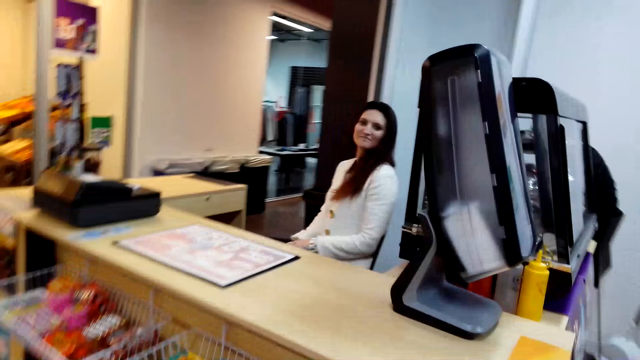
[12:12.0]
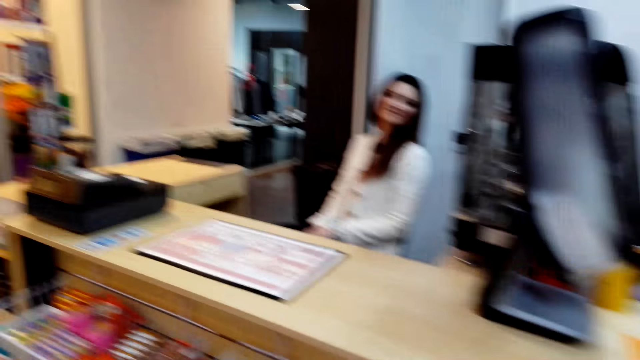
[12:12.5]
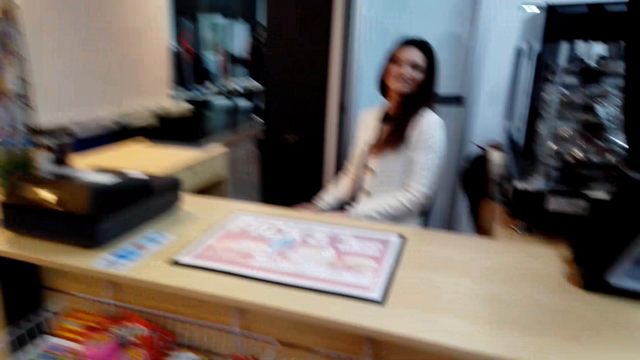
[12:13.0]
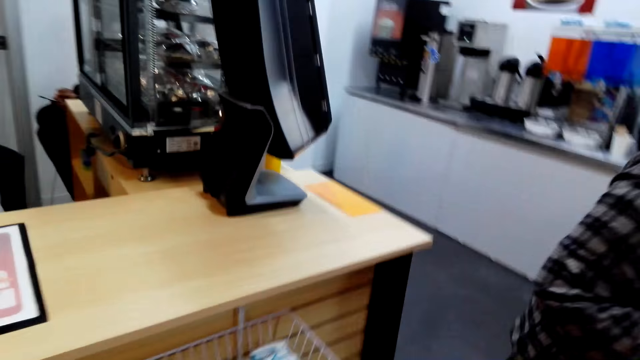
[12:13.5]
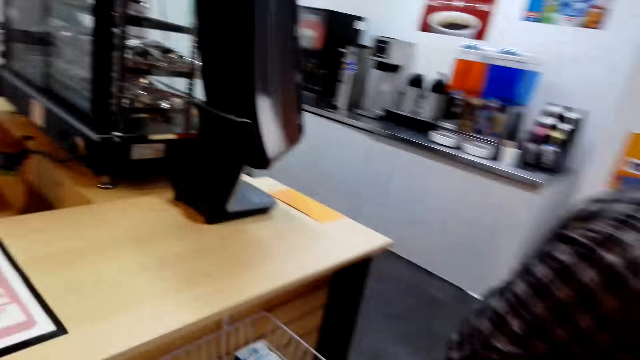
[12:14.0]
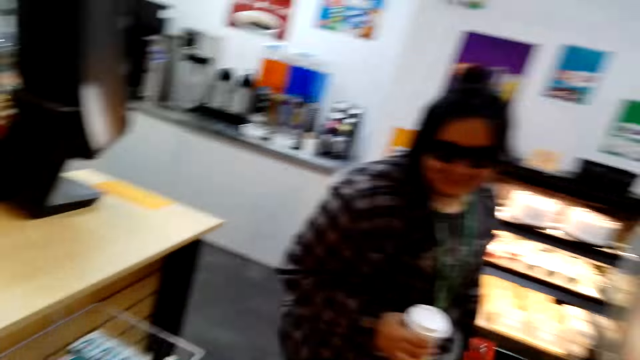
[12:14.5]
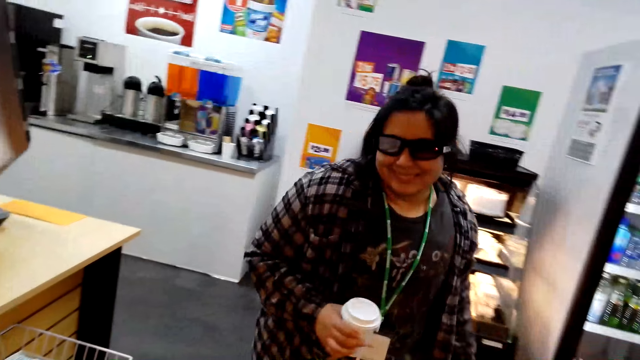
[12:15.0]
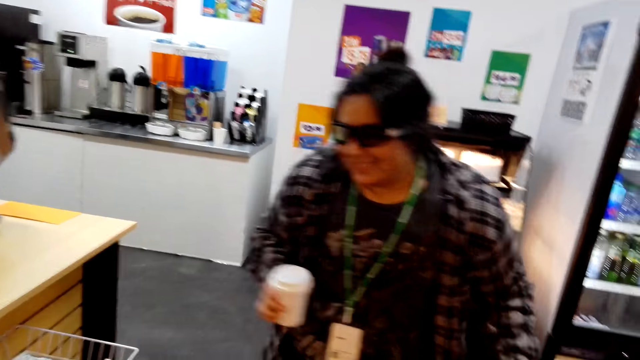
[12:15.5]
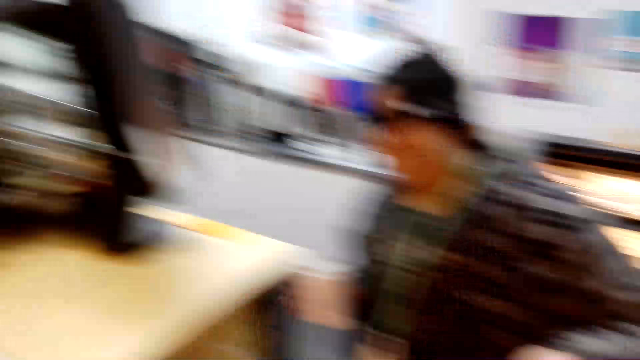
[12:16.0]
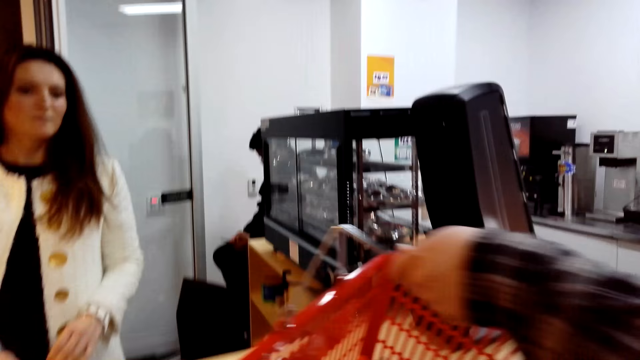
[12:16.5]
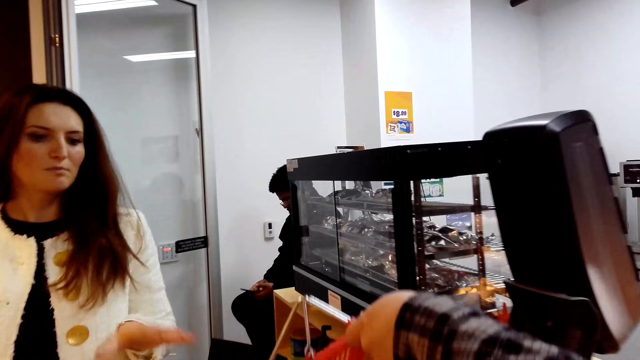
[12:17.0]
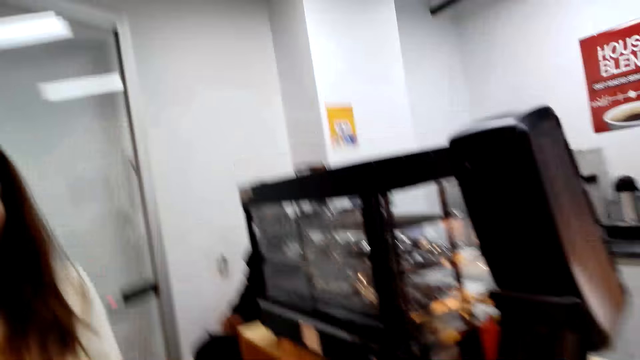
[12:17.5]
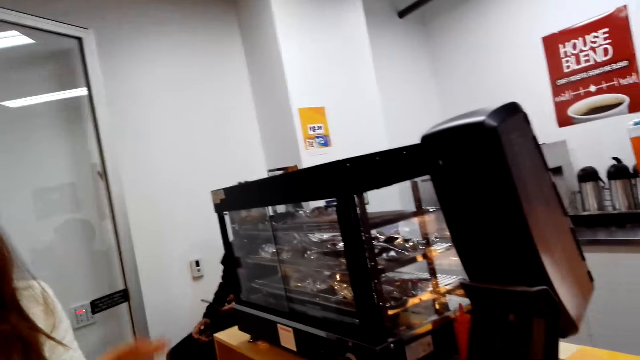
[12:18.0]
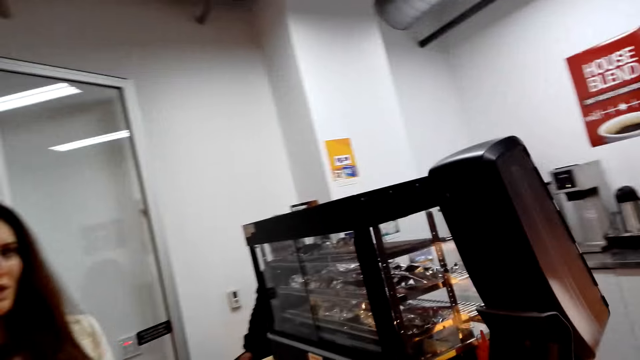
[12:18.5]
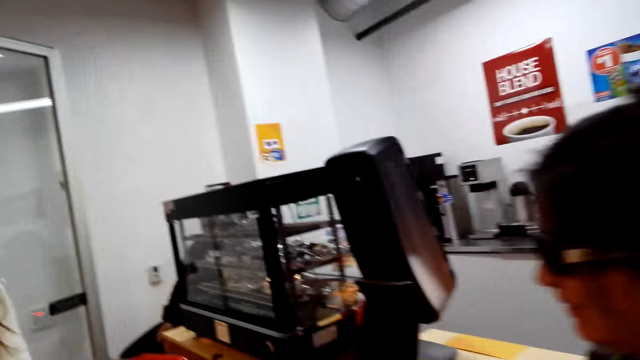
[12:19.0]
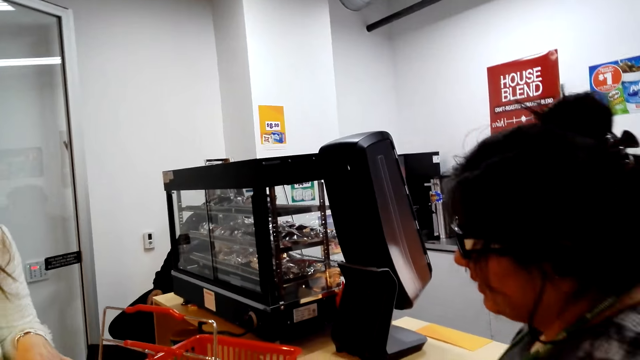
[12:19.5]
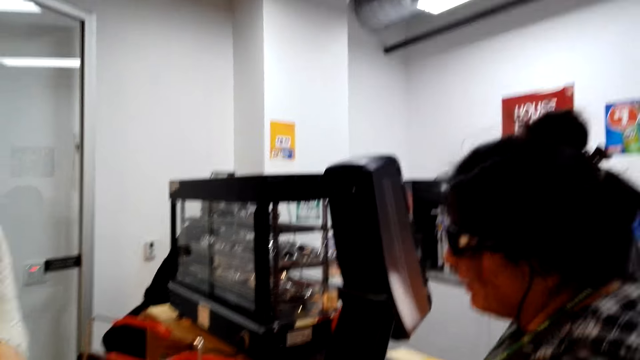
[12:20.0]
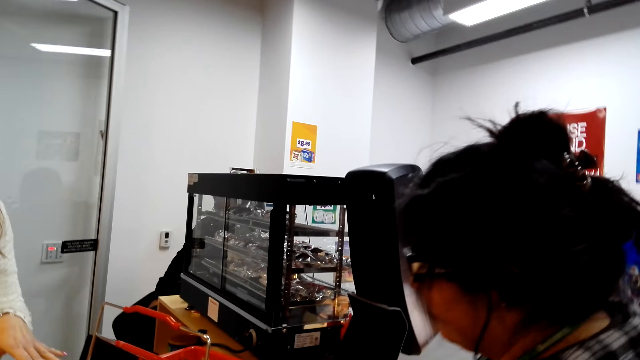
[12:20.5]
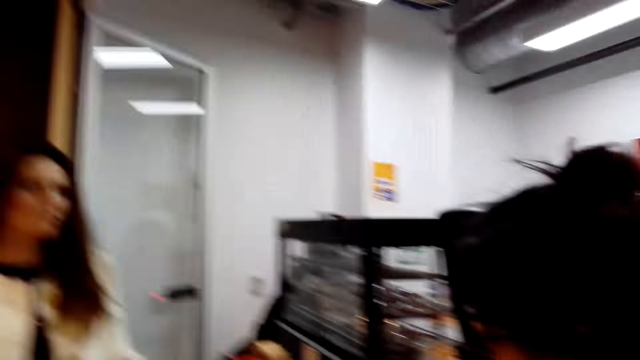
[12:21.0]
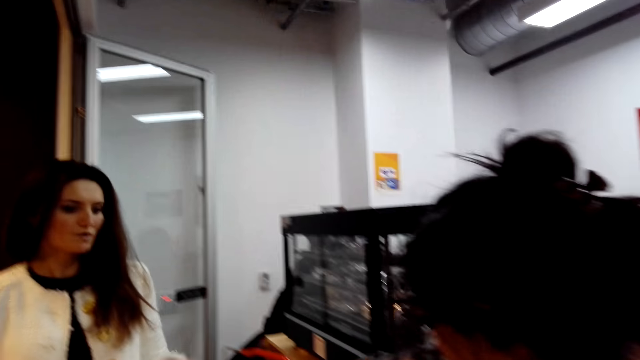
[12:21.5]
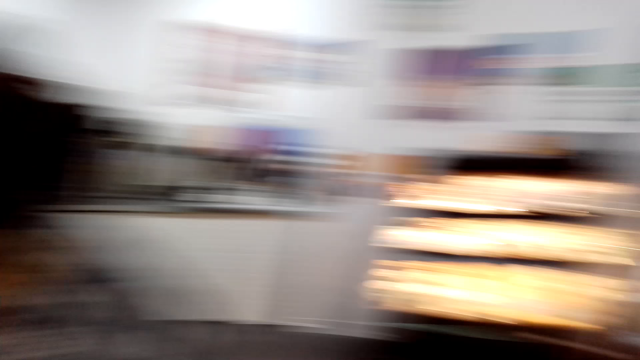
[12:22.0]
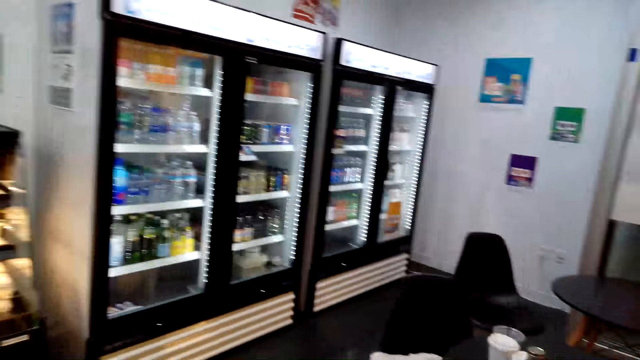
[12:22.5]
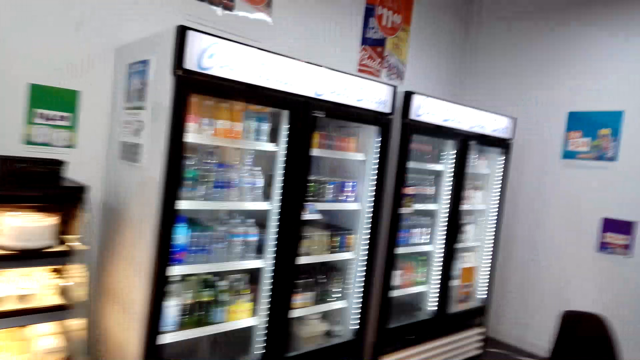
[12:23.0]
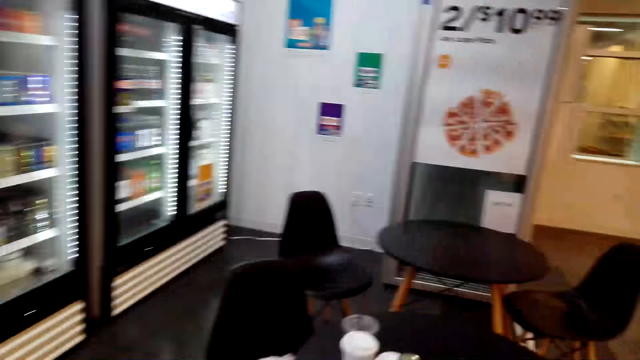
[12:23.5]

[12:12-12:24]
A lady puts the shopping cart on the table.

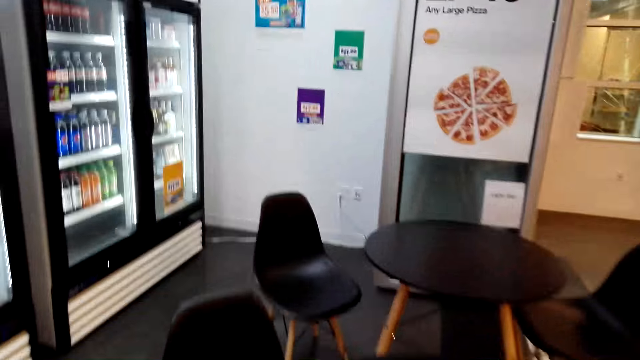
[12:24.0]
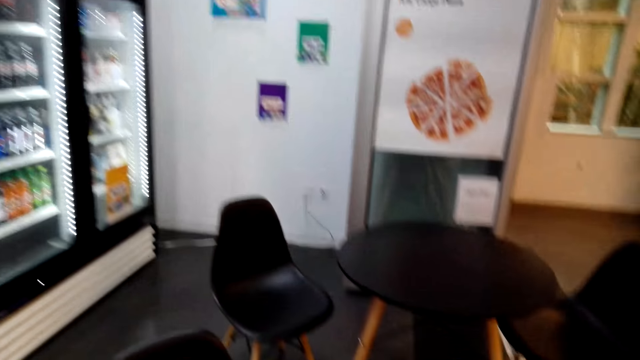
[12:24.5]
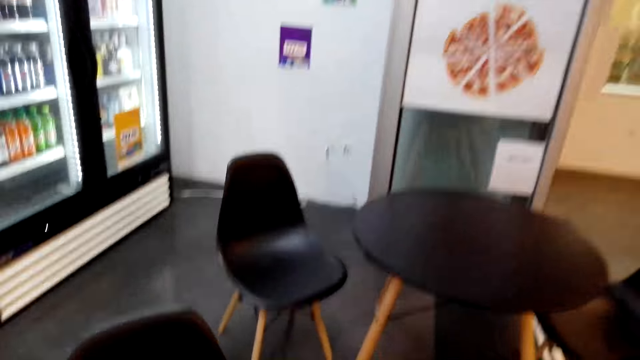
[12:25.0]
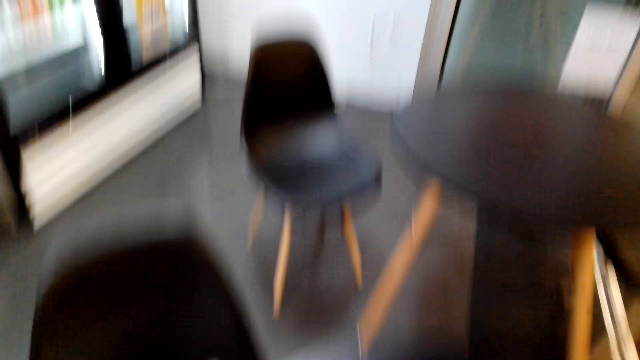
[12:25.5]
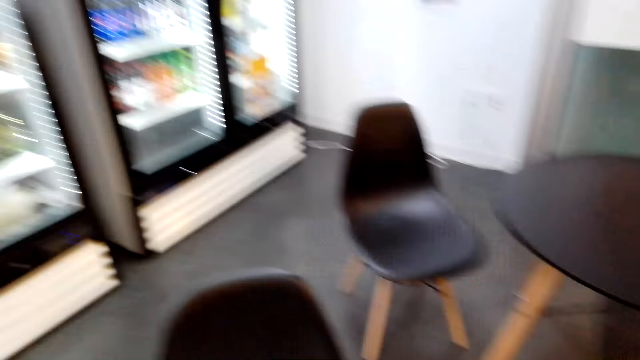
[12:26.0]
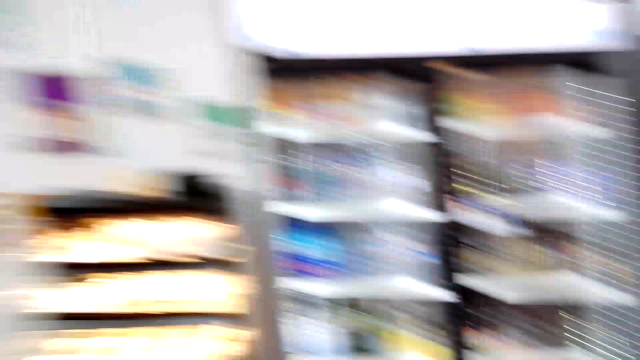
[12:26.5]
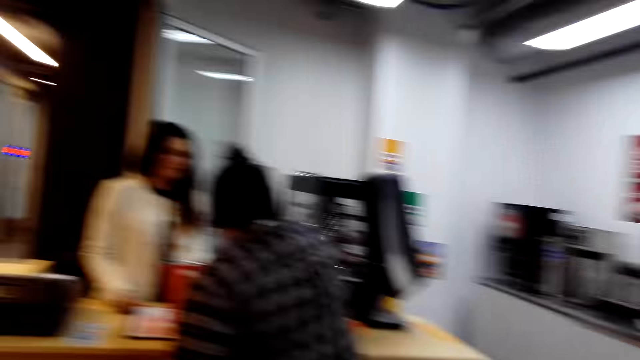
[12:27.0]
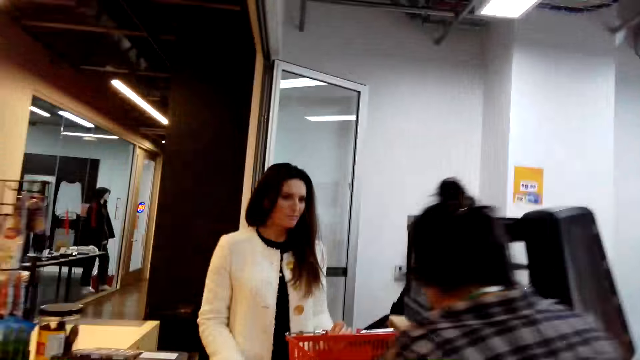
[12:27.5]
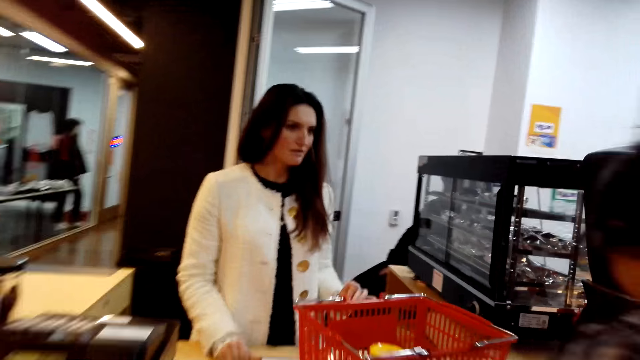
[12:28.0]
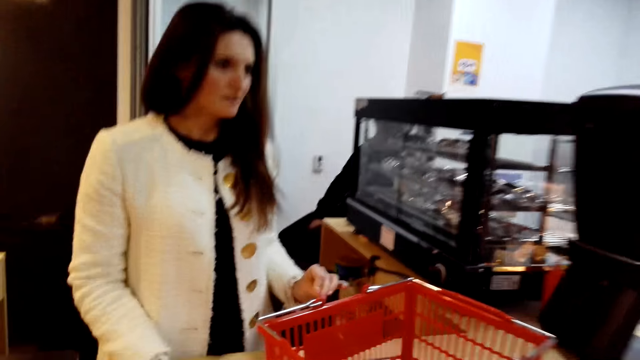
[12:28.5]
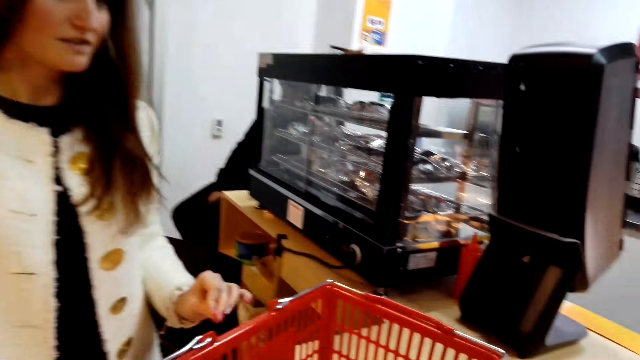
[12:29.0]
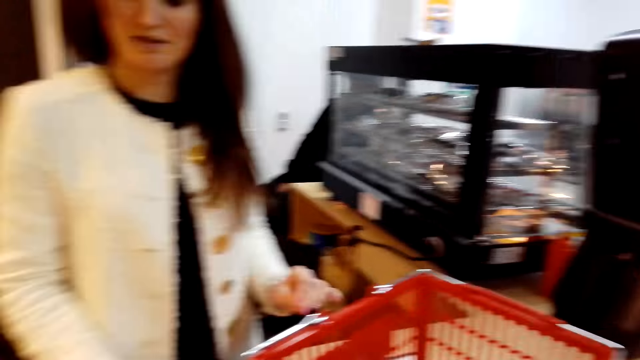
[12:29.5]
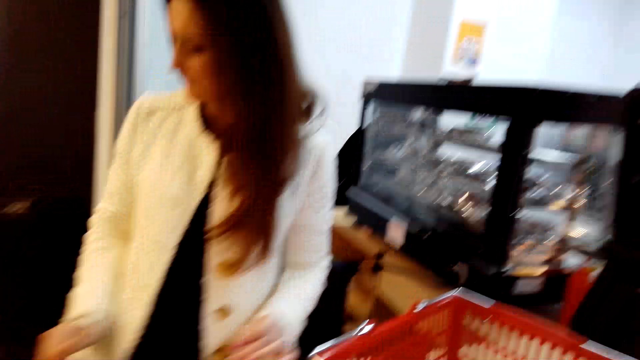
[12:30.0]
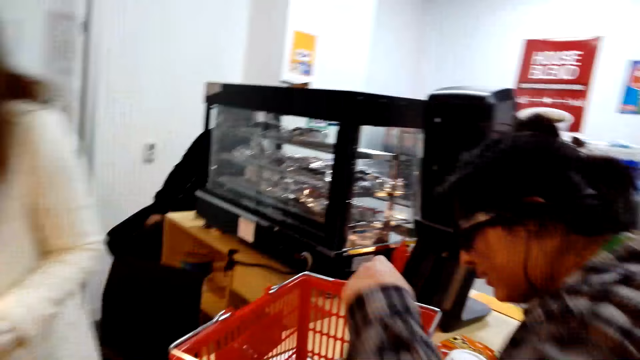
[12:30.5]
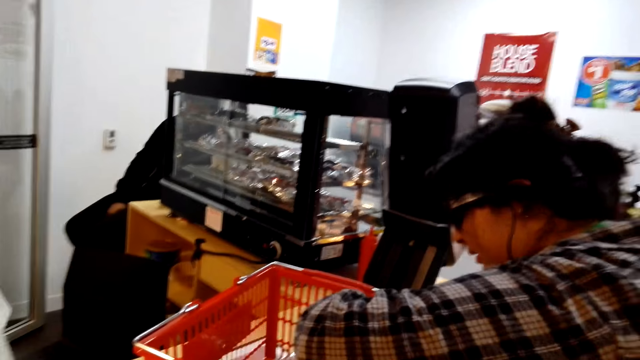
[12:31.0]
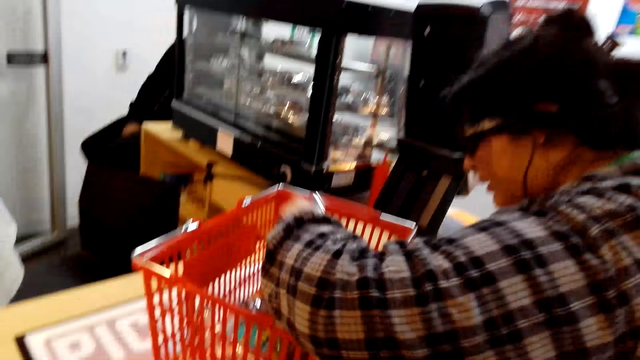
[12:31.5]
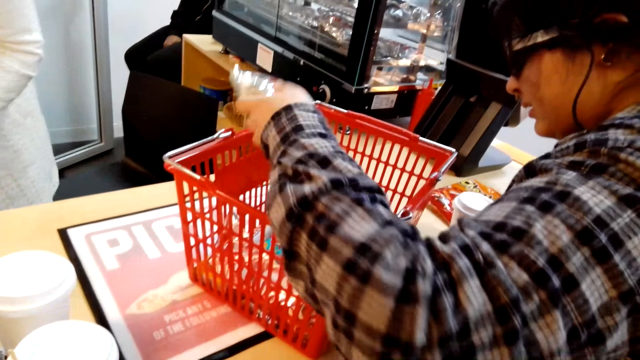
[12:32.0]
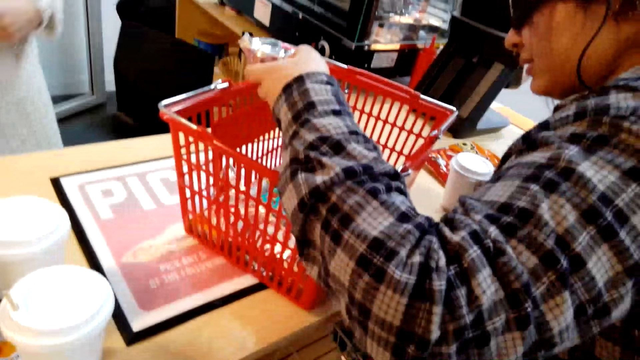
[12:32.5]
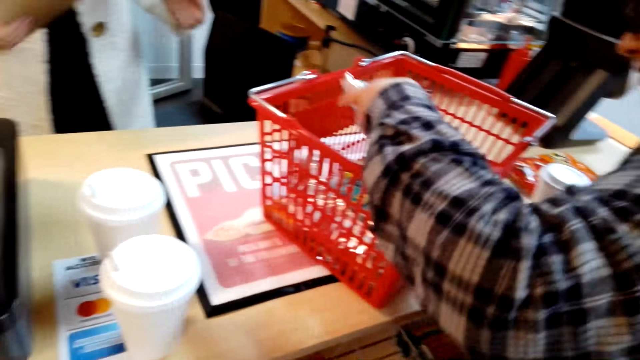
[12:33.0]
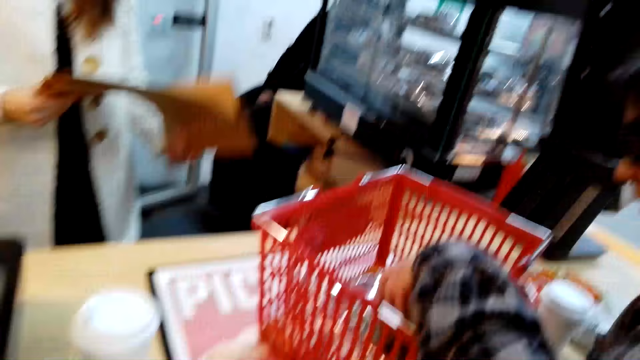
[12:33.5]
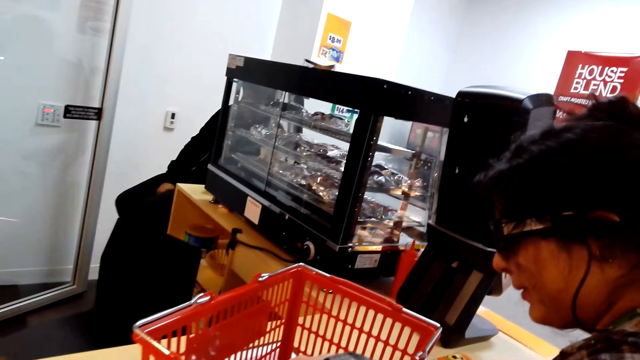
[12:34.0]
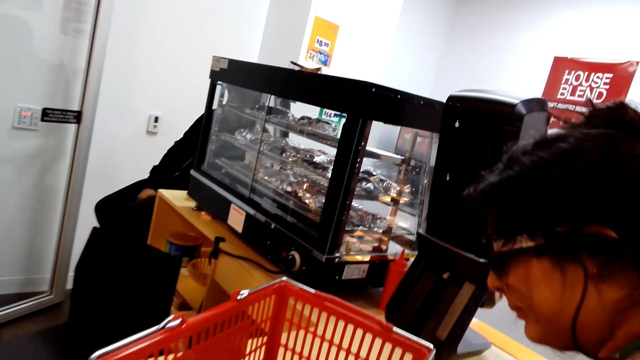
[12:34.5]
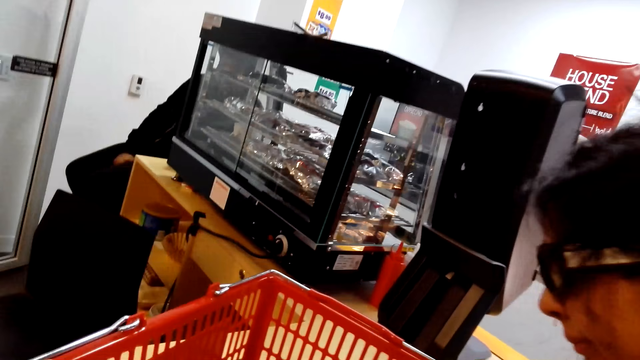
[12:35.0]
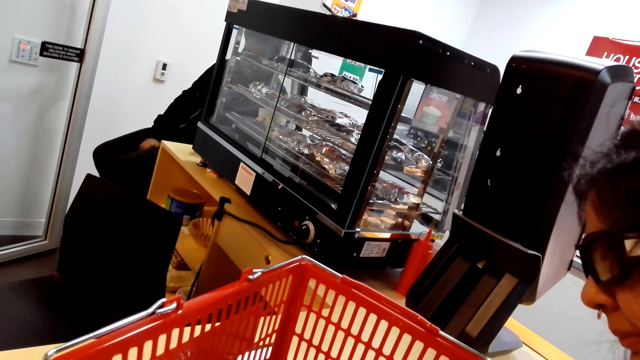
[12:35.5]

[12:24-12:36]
A lady touches the items on the shopping cart.
